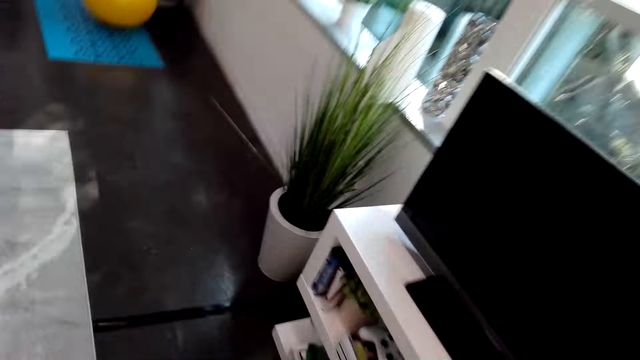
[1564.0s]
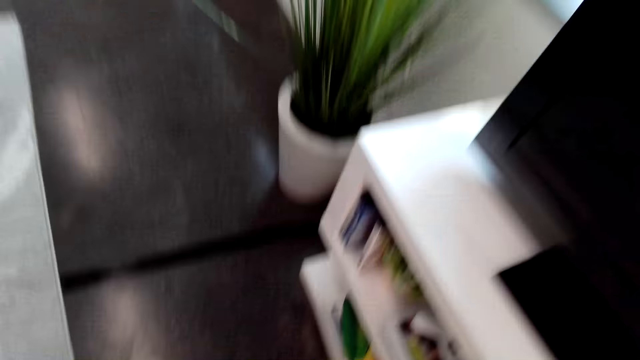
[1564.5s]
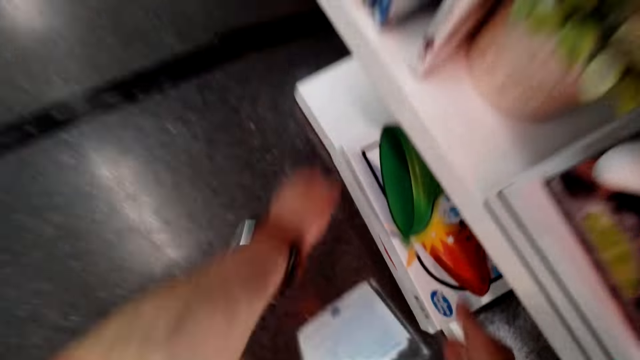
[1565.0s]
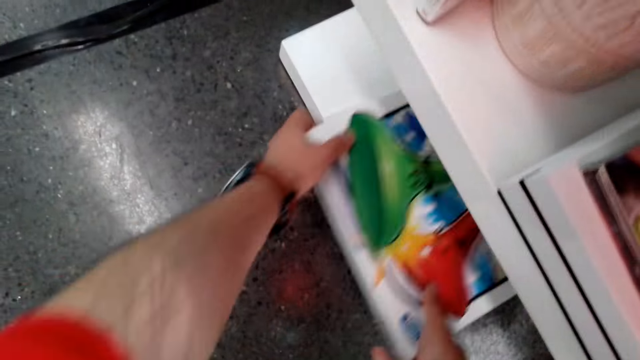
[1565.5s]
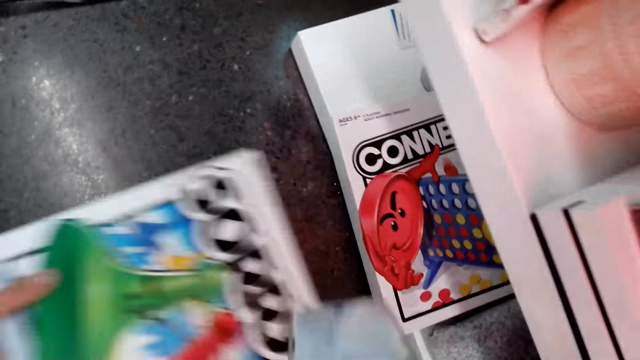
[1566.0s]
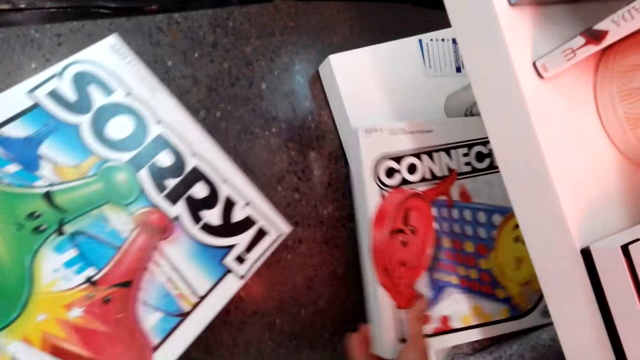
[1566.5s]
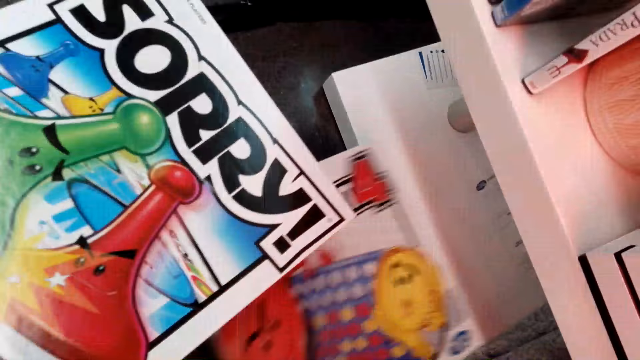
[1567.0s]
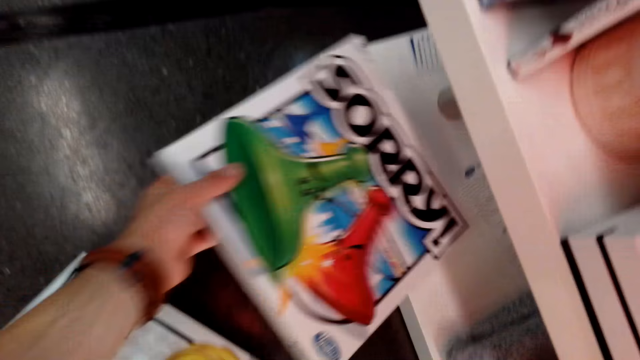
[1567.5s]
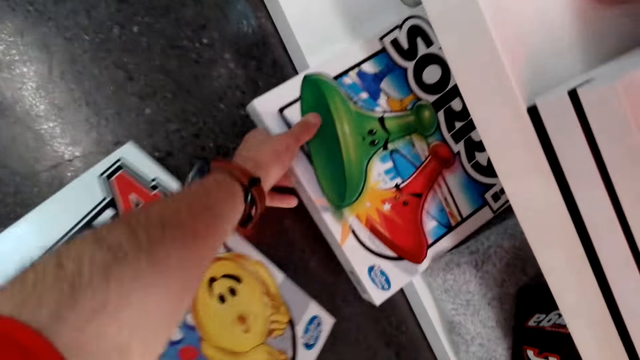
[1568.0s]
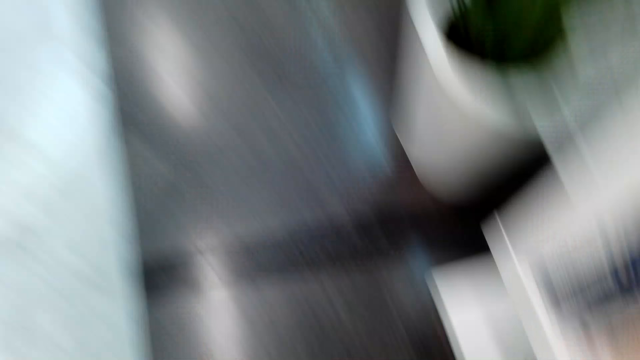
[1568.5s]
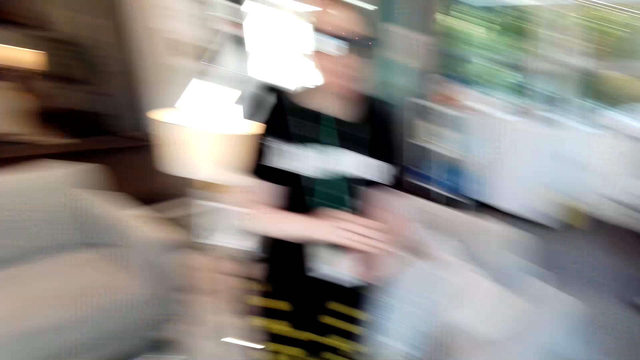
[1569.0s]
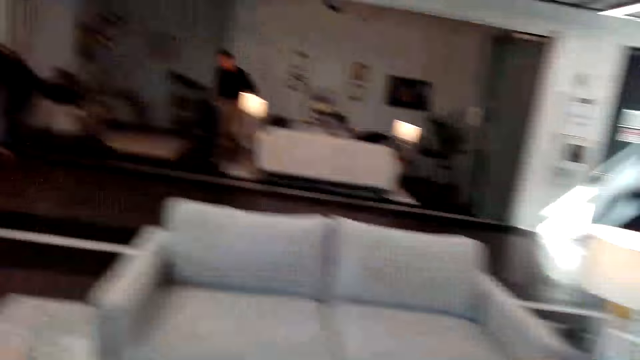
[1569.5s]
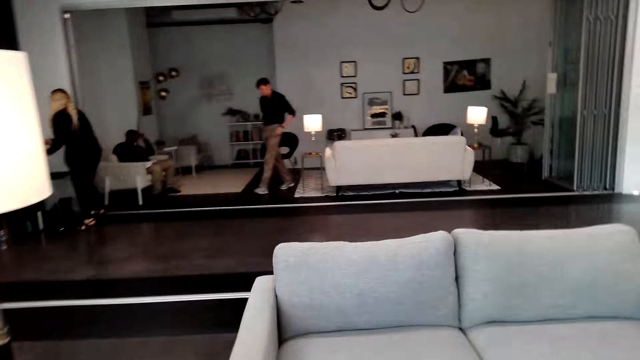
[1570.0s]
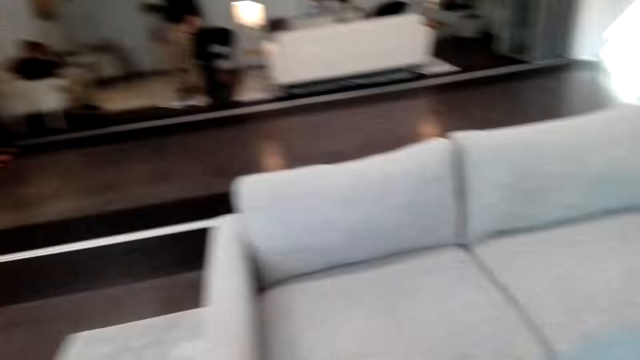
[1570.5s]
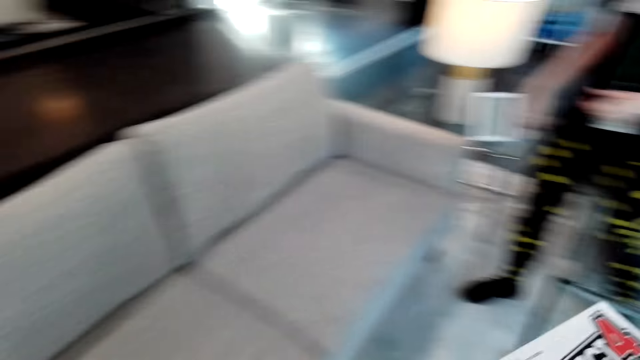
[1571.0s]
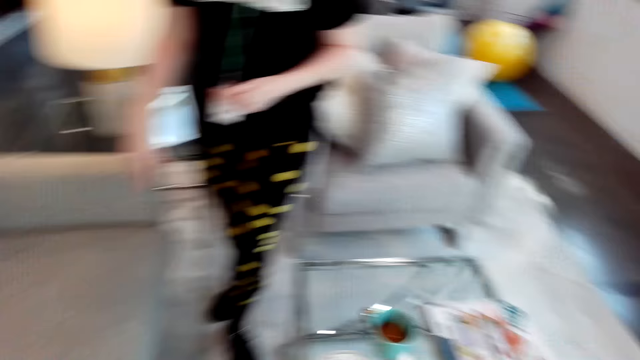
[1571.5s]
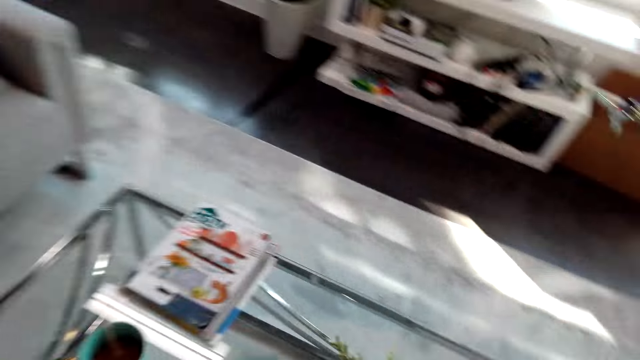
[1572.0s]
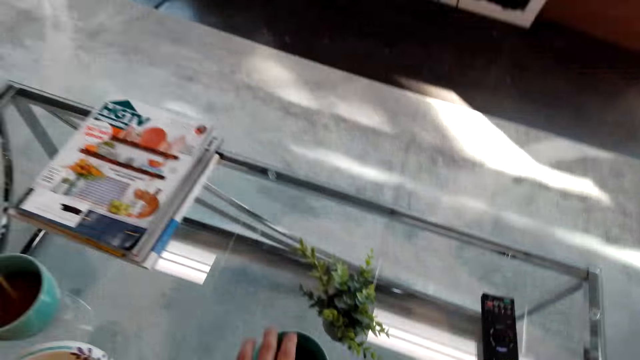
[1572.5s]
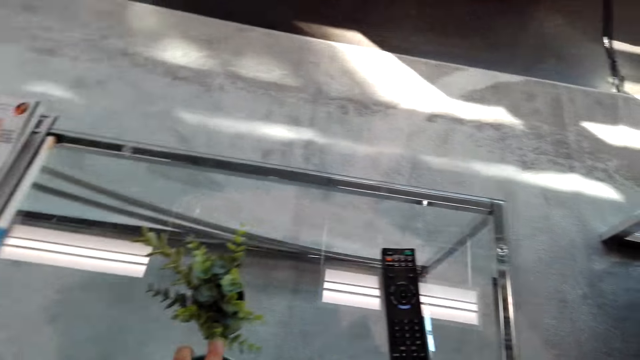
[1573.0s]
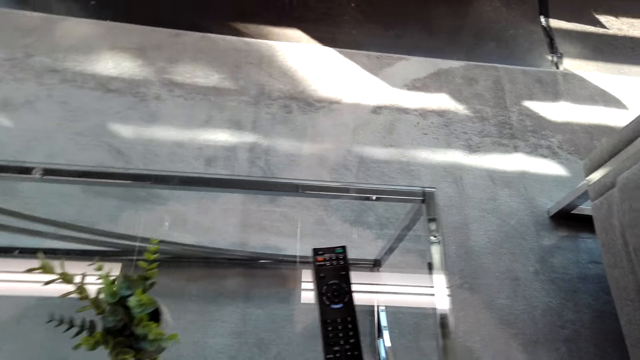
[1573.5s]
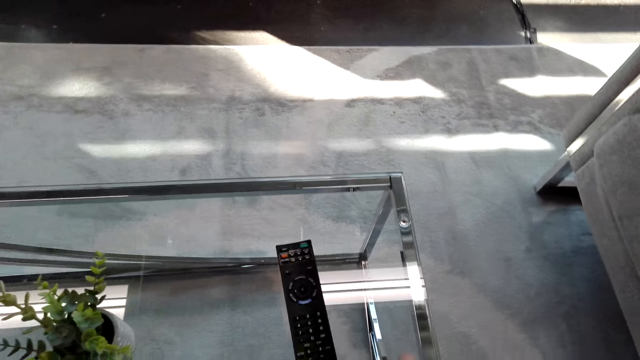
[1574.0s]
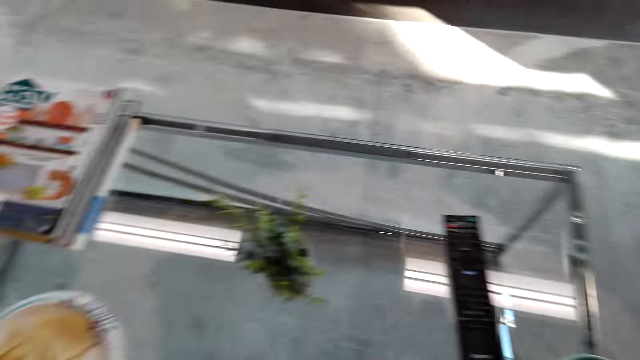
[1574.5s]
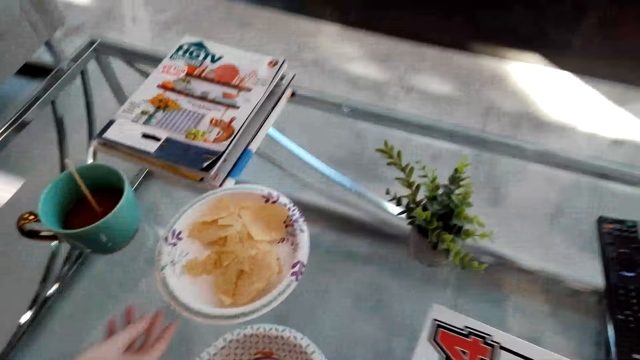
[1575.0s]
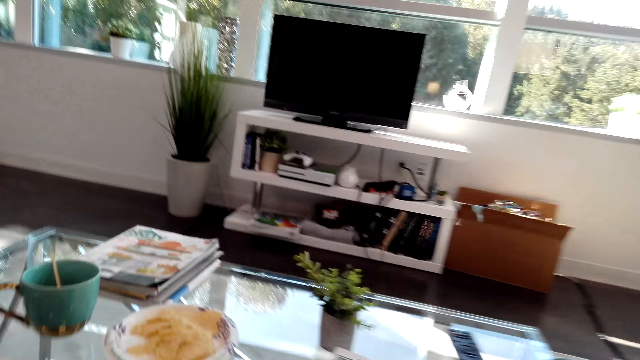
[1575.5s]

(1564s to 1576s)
The camera wearer bends beside the shelf. They pick up a Sorry game board box from the shelf. They pick up a Connect Four game board. They rise up, turn around and walk in the house. They turn around and sit on the sofa.

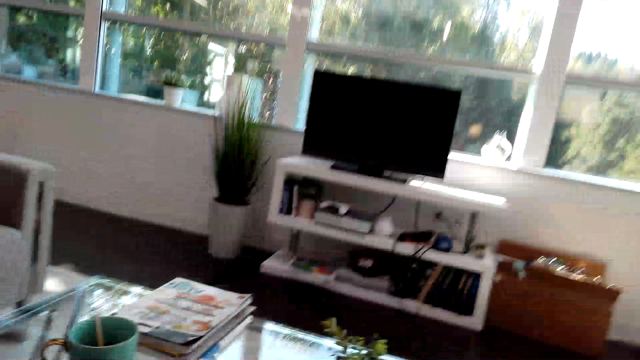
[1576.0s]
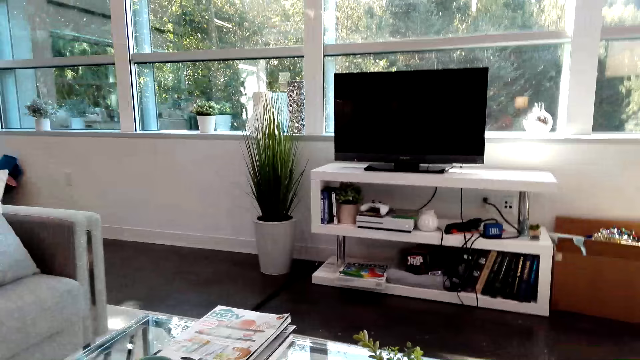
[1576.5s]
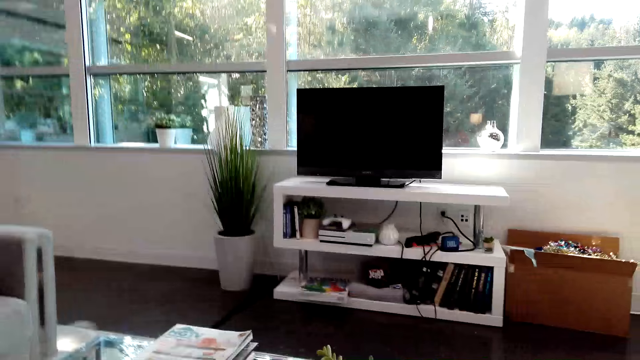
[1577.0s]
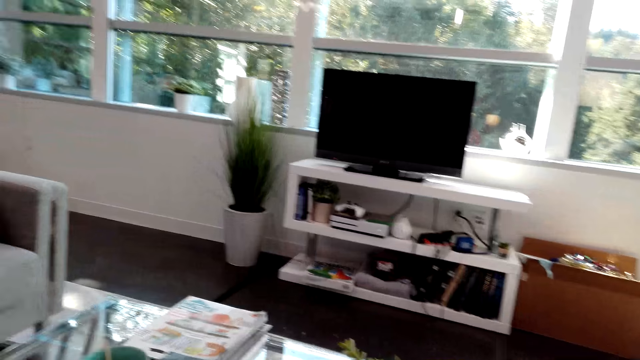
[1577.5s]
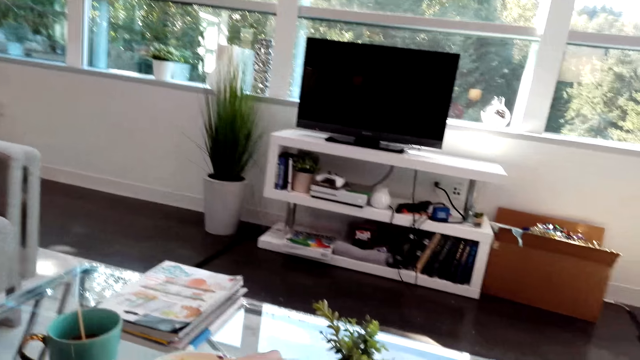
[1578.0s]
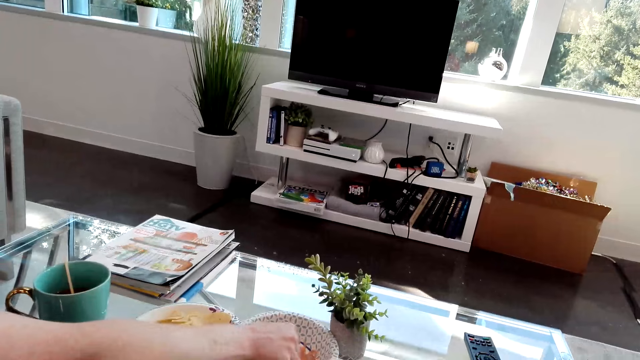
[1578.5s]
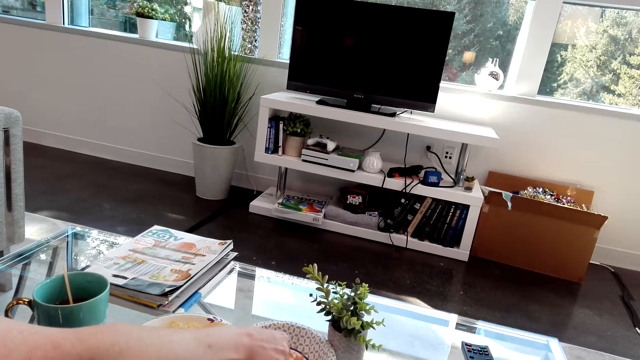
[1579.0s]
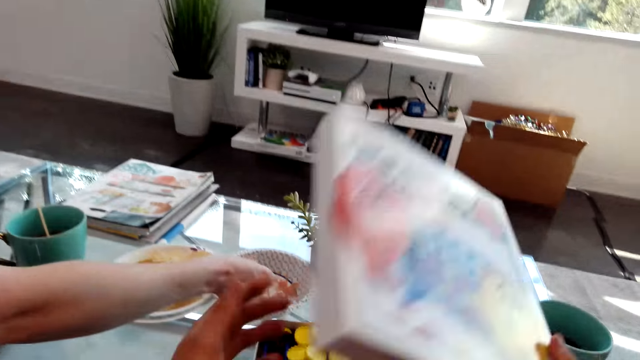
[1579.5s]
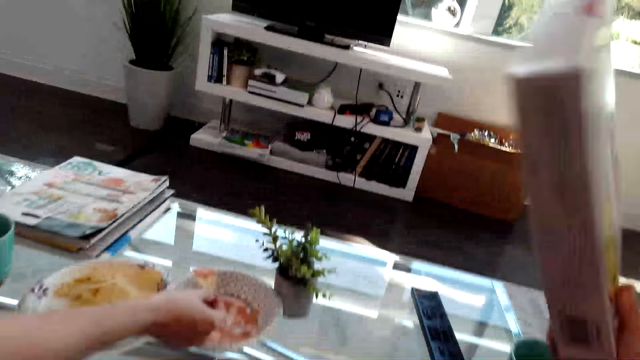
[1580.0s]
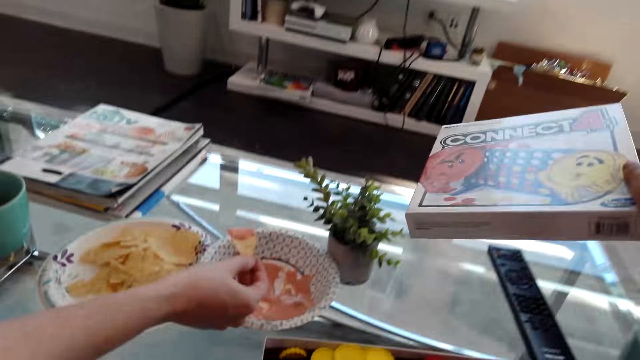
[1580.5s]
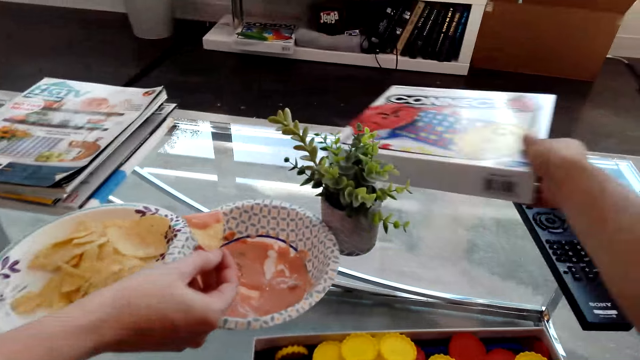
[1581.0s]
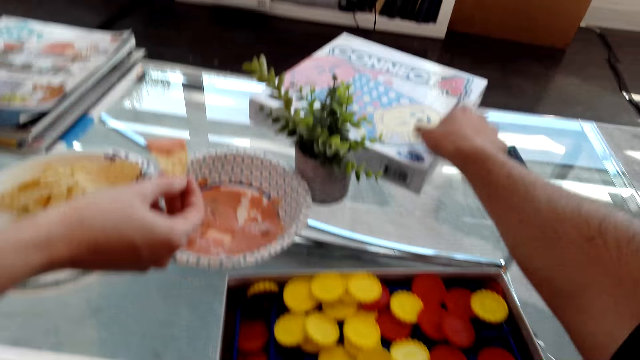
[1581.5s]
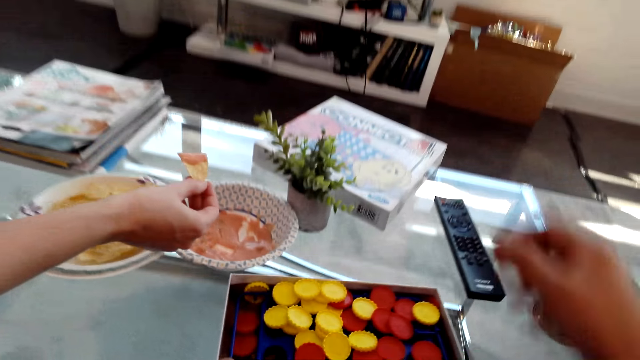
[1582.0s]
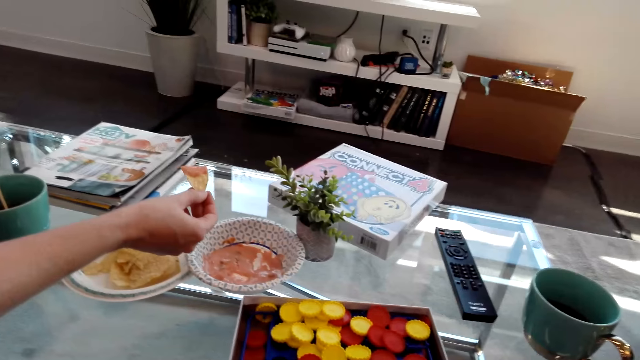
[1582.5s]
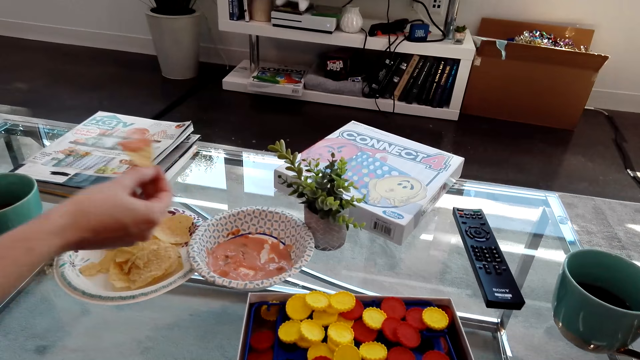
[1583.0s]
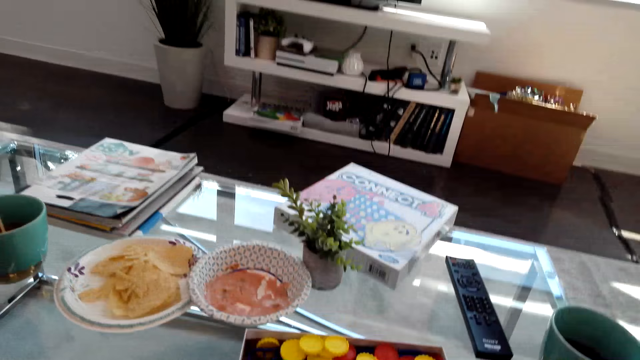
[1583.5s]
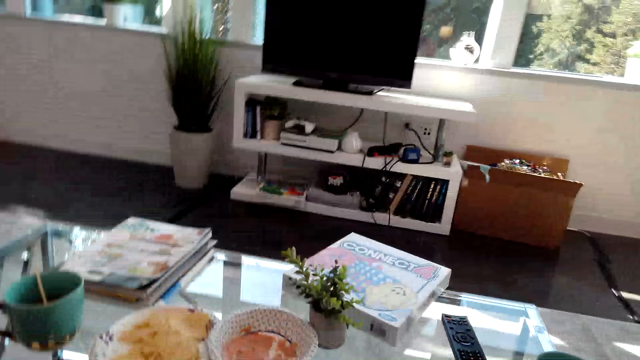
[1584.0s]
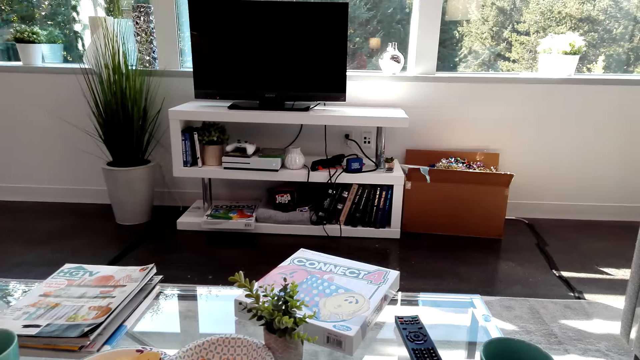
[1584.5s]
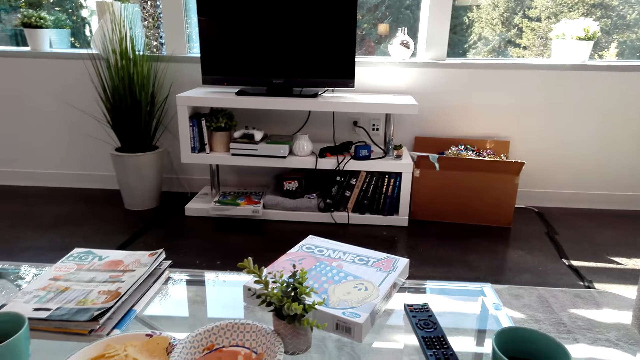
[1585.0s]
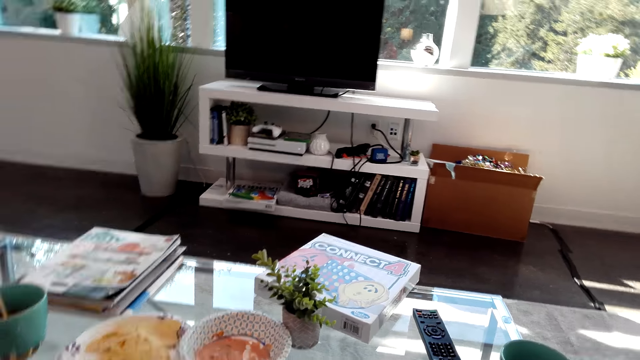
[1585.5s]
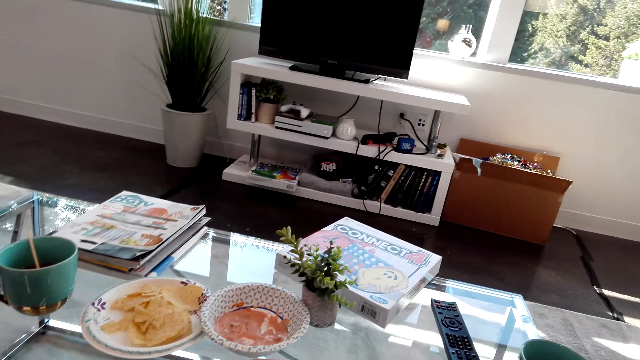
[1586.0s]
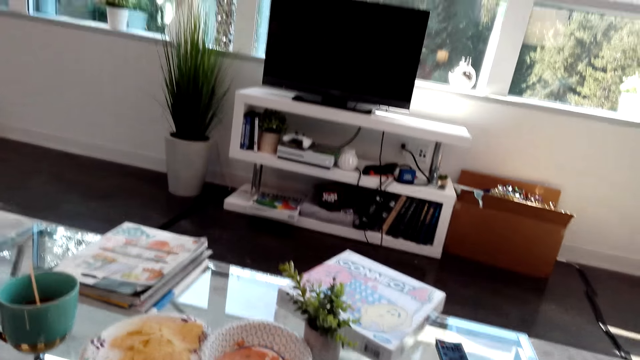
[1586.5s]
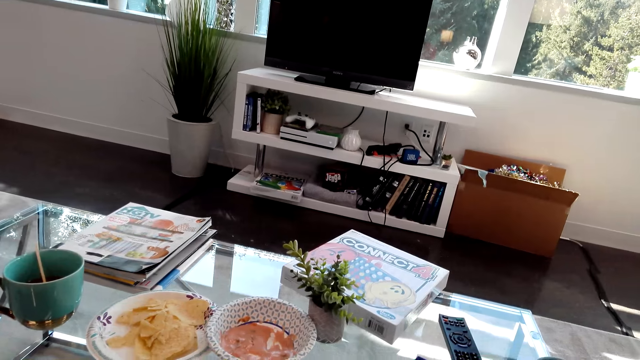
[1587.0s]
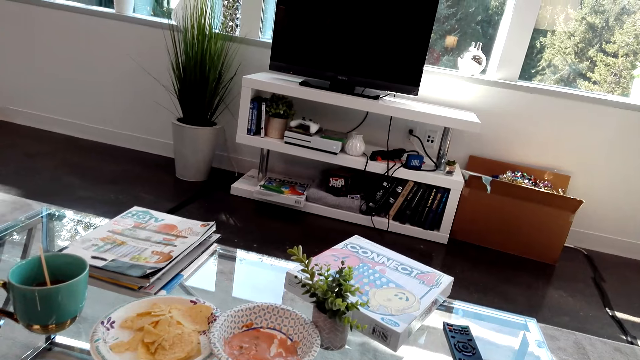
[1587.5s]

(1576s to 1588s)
The camera wearer looks around. A lady dips a crisp in sauce. The lady opens the box. The camera wearer opens the Connect Four game board cover and puts the cover on the table. They look around.
